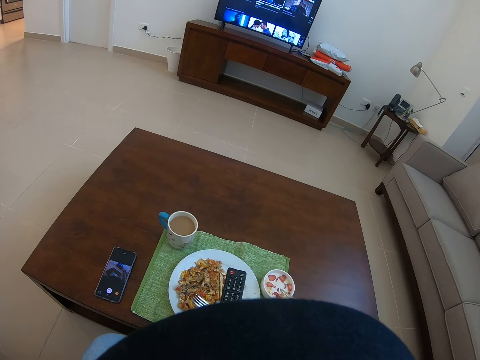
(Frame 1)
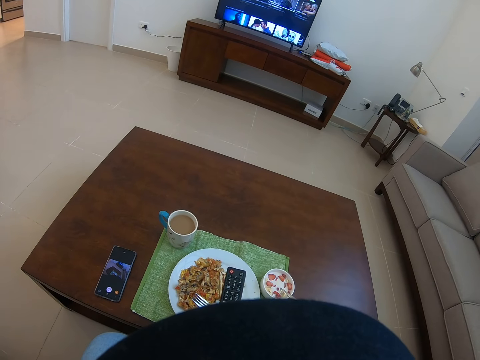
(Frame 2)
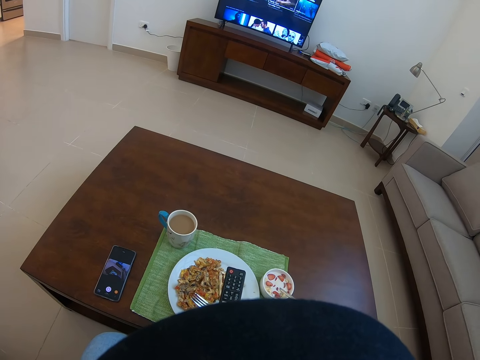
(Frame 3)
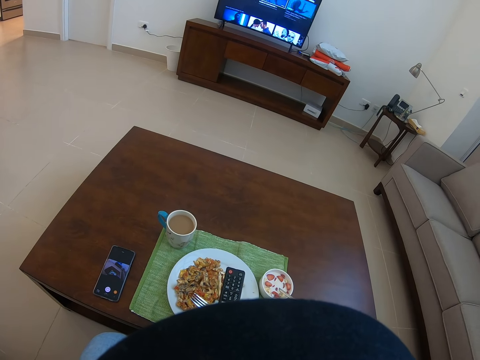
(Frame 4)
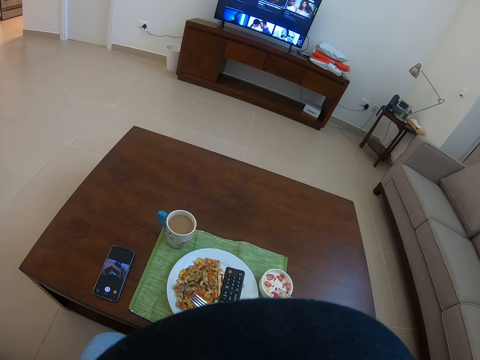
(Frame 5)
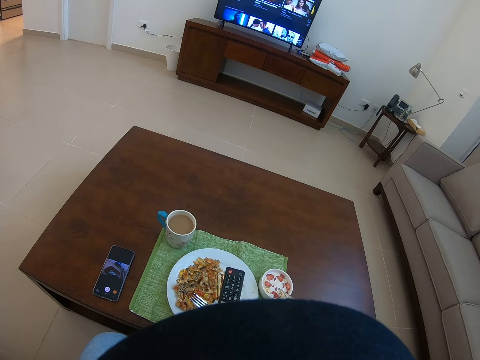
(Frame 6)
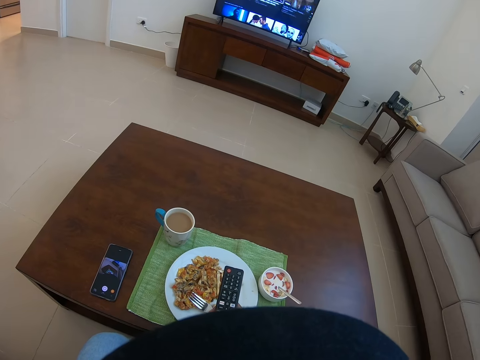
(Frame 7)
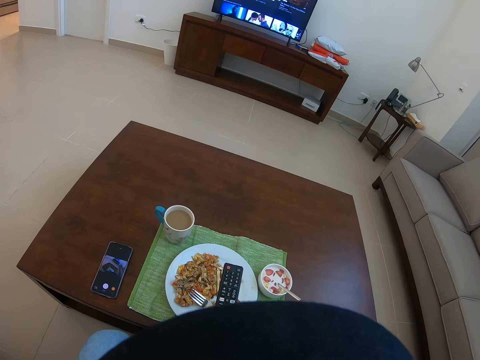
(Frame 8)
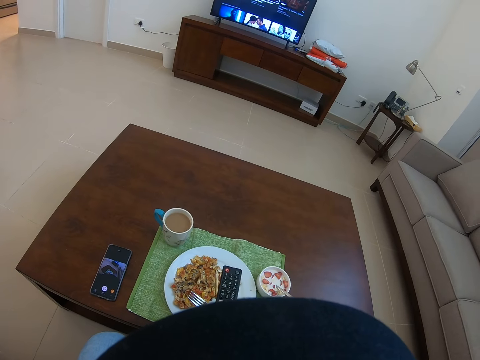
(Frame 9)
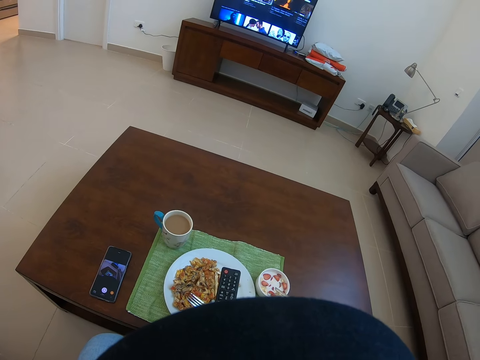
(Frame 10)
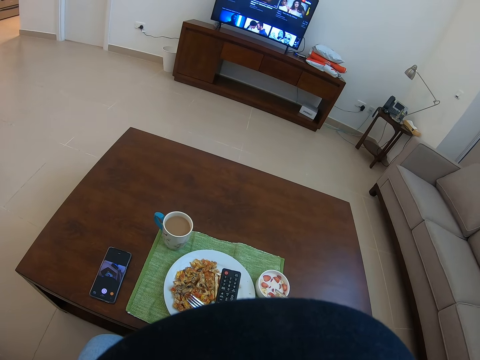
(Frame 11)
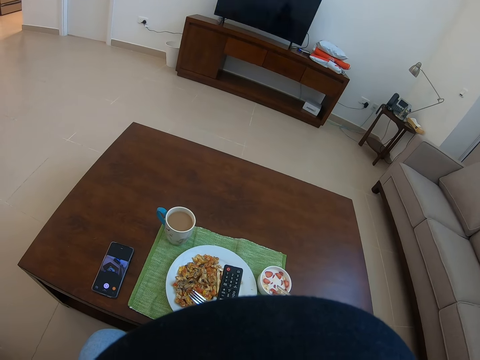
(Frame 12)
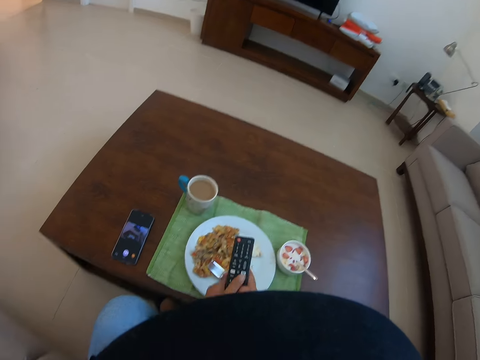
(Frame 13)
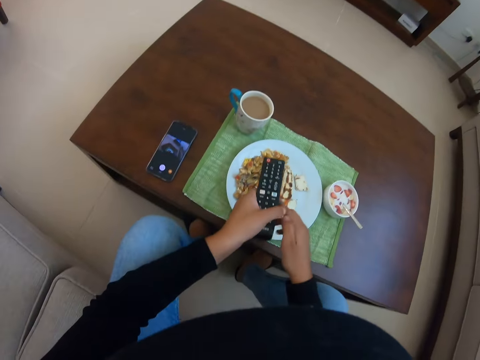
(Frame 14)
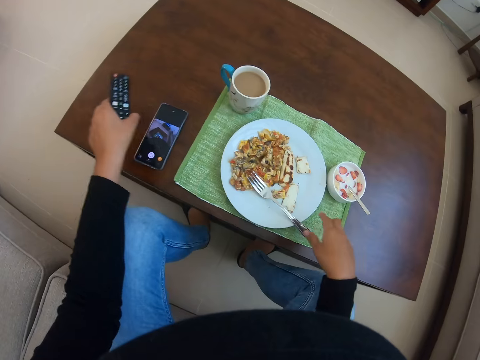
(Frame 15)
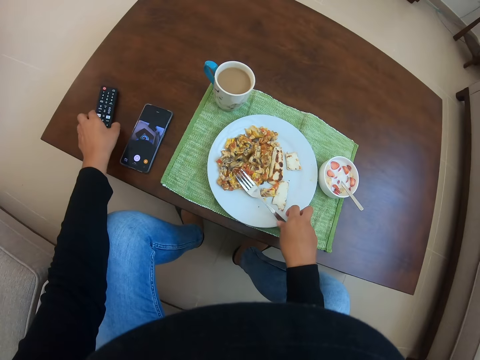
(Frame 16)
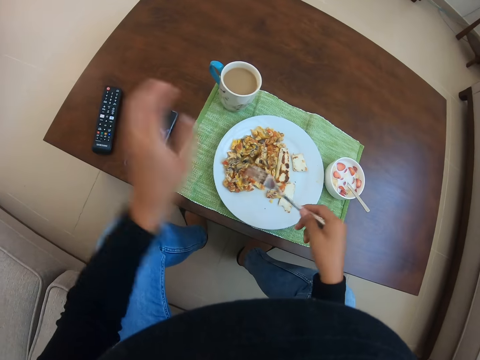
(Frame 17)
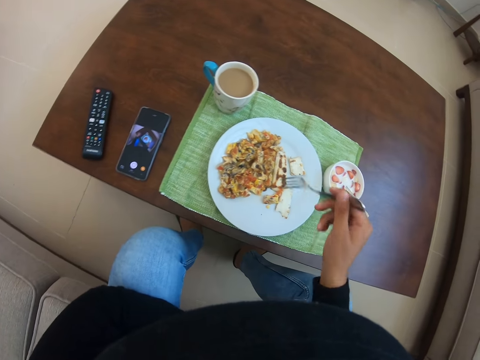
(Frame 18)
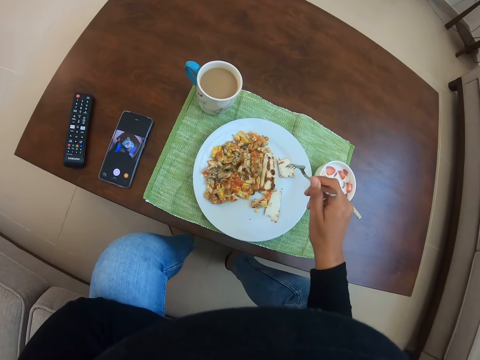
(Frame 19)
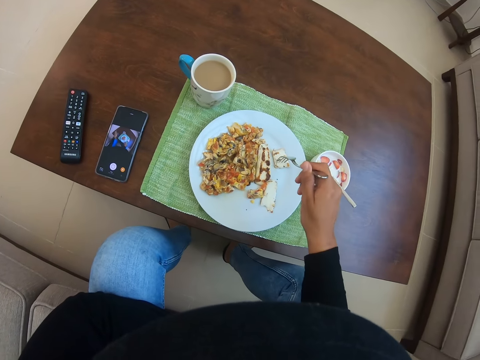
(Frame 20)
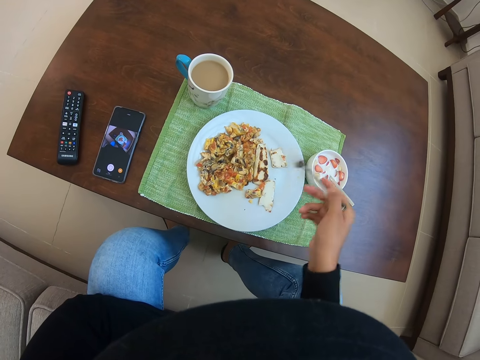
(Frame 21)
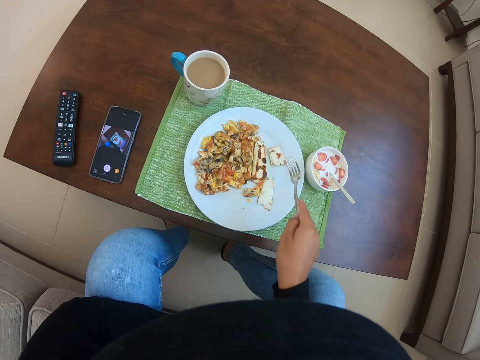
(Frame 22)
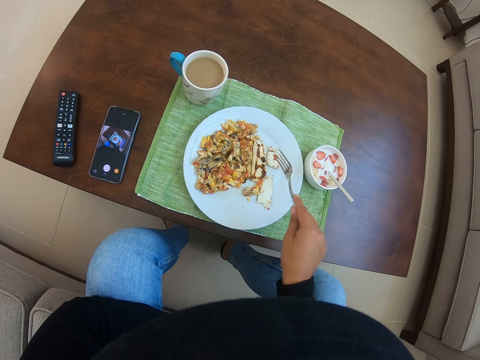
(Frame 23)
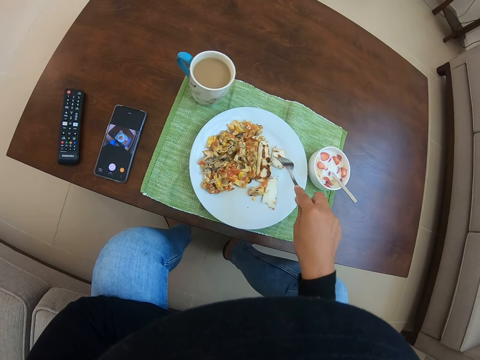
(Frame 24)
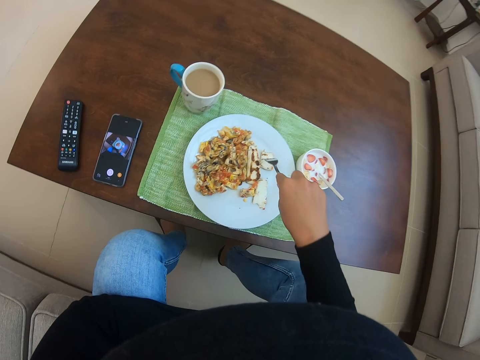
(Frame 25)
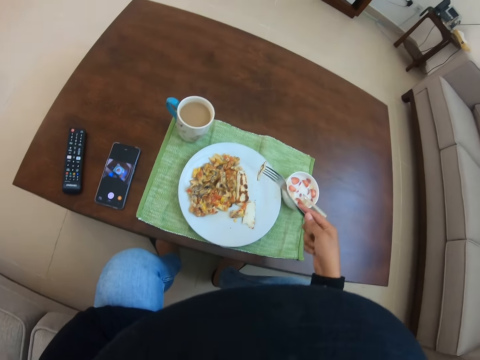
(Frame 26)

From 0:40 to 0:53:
The camera wearer places a remote control on the table. They pick up a fork. They eat food from a plate. They pick something with the fork.

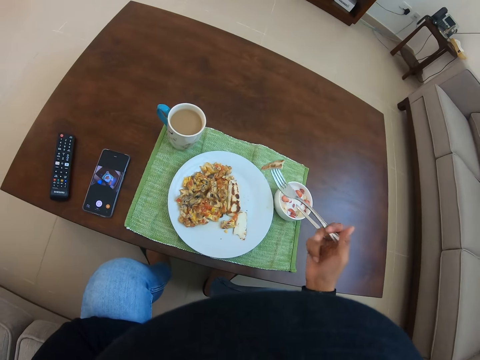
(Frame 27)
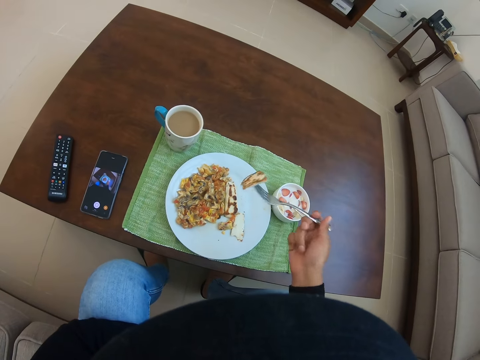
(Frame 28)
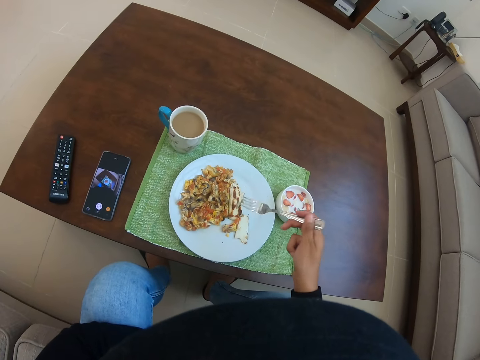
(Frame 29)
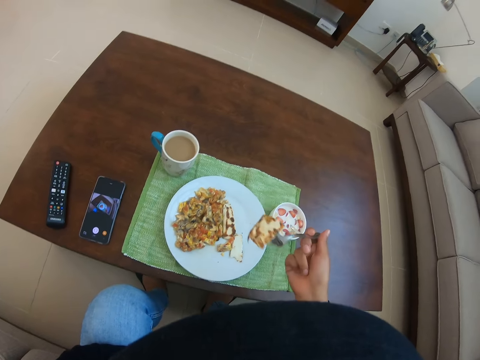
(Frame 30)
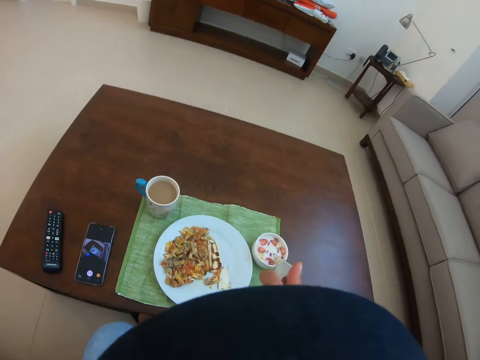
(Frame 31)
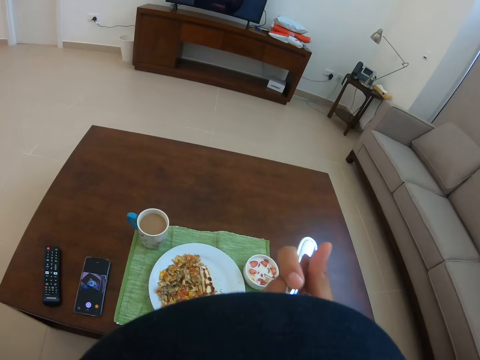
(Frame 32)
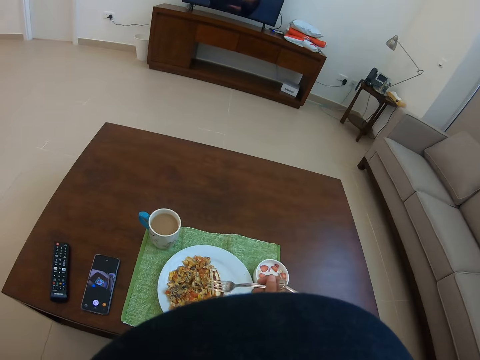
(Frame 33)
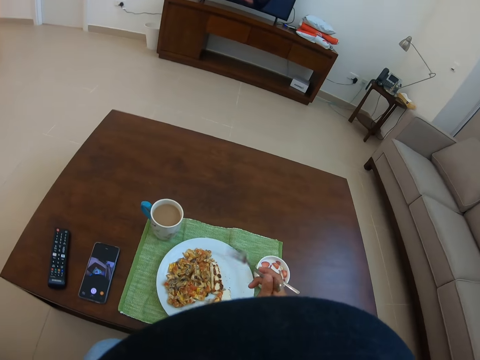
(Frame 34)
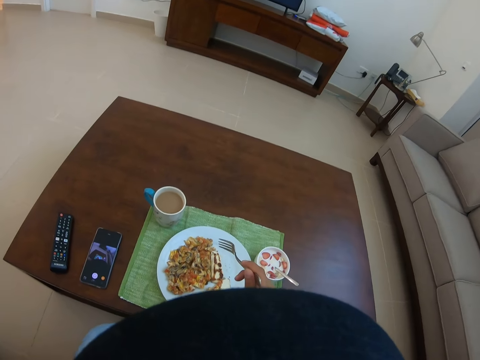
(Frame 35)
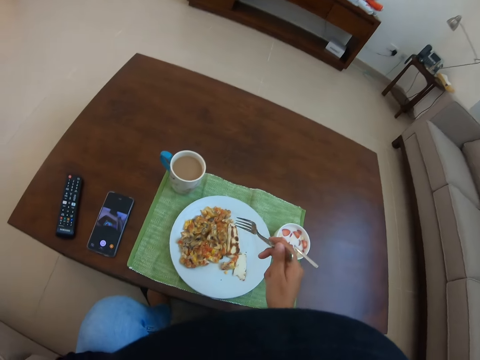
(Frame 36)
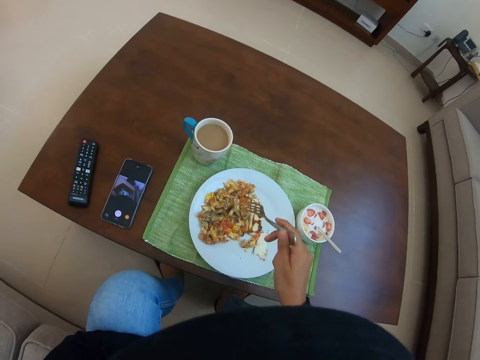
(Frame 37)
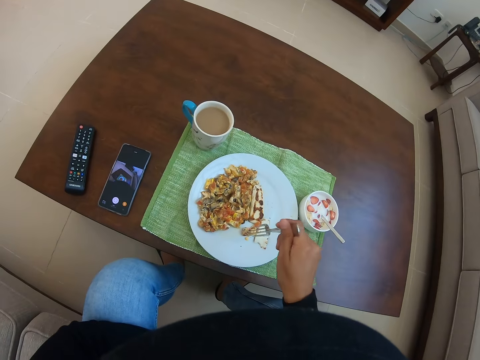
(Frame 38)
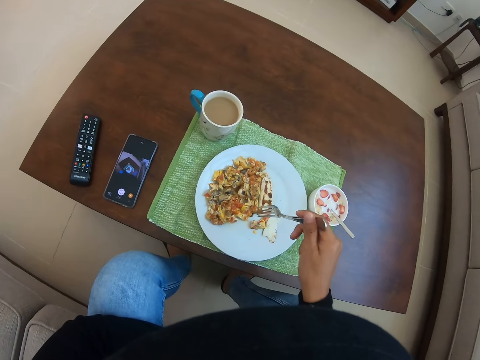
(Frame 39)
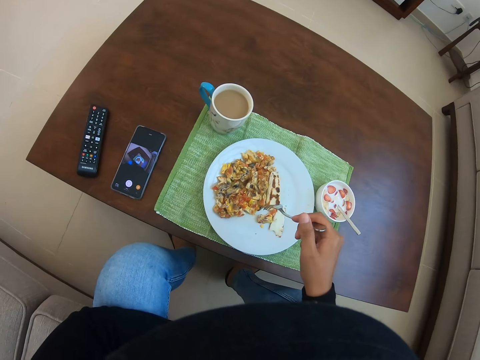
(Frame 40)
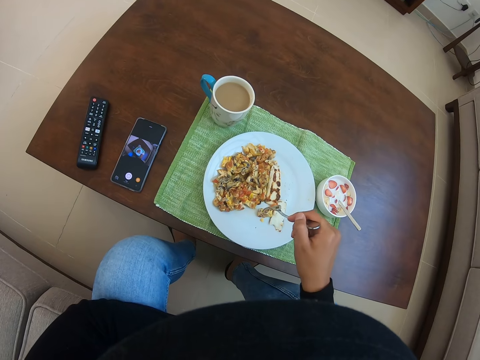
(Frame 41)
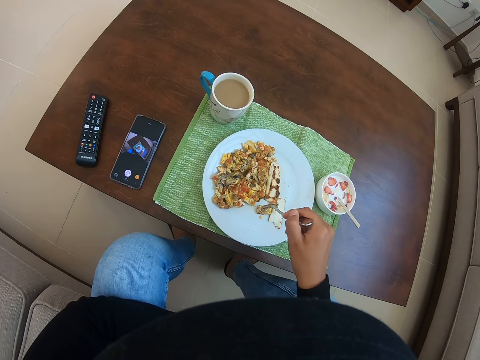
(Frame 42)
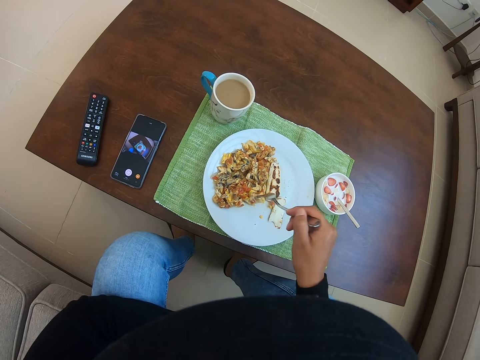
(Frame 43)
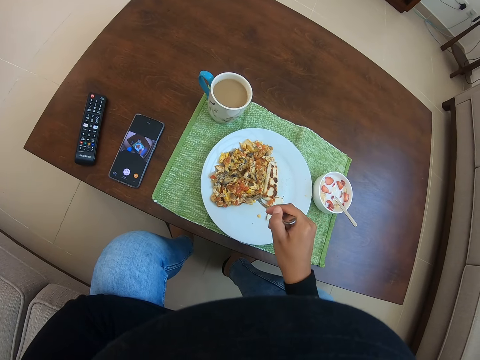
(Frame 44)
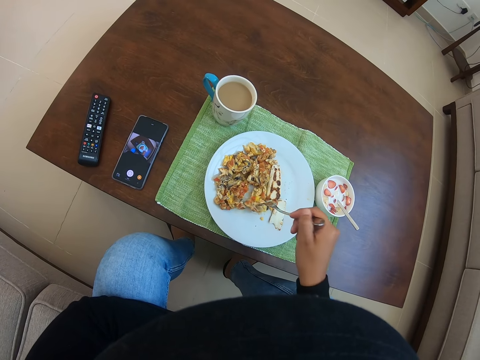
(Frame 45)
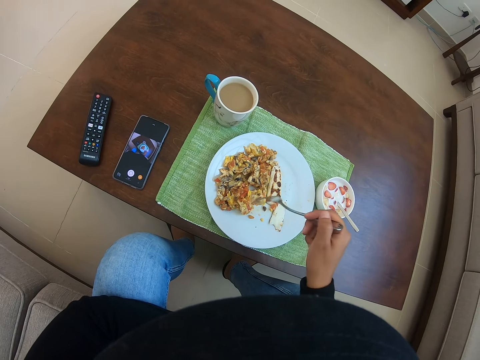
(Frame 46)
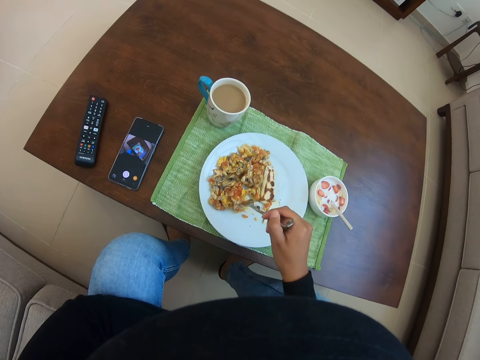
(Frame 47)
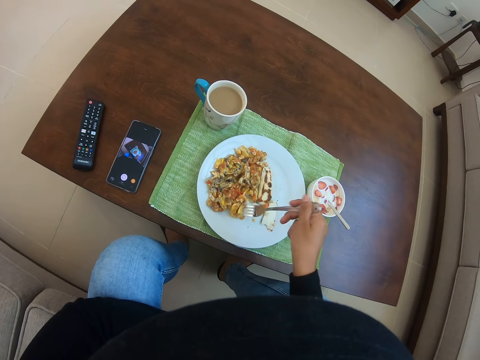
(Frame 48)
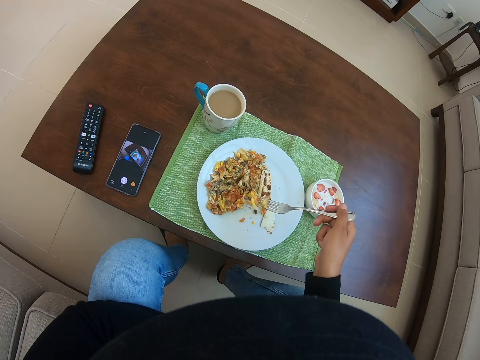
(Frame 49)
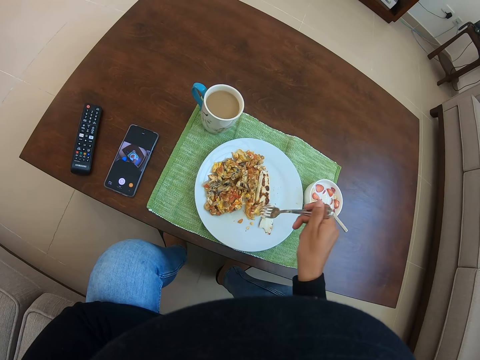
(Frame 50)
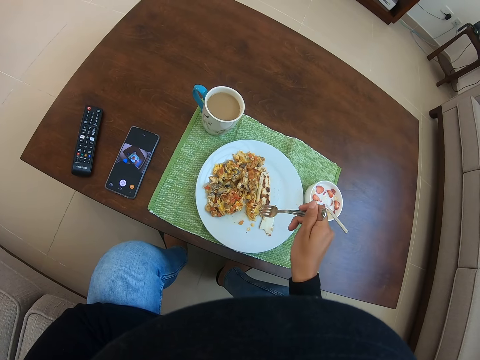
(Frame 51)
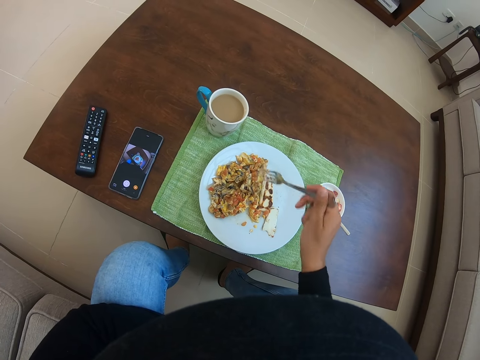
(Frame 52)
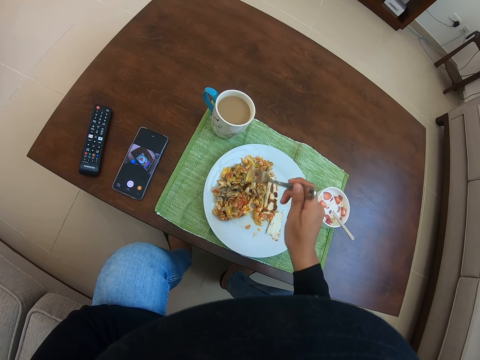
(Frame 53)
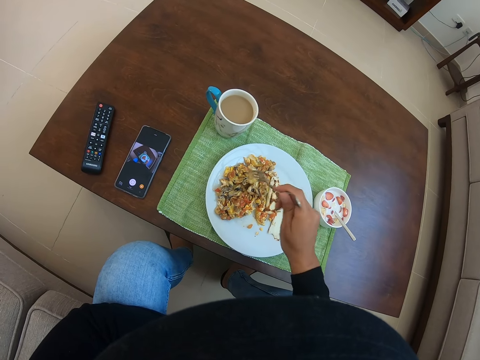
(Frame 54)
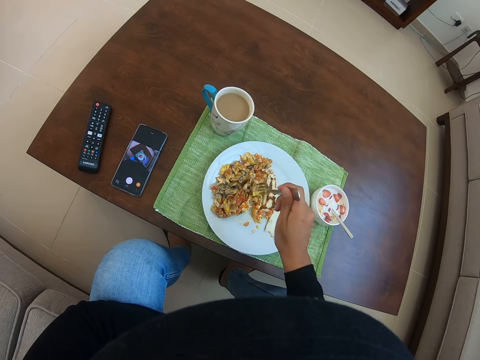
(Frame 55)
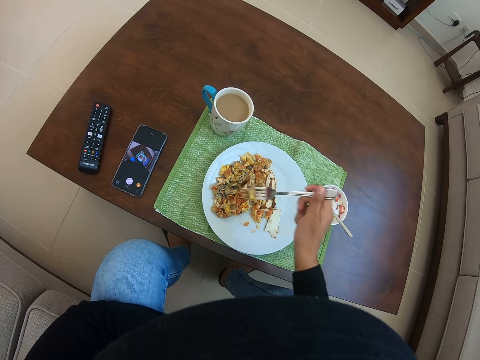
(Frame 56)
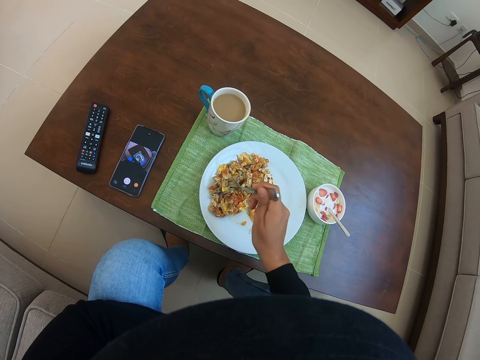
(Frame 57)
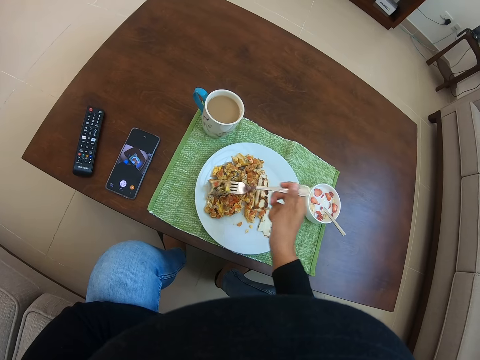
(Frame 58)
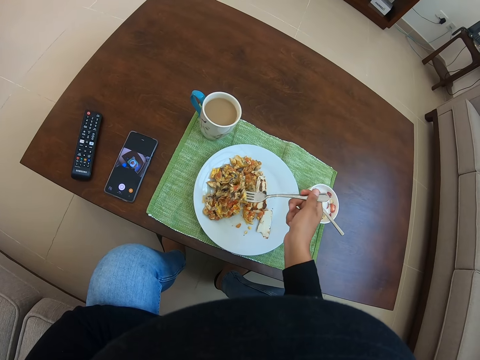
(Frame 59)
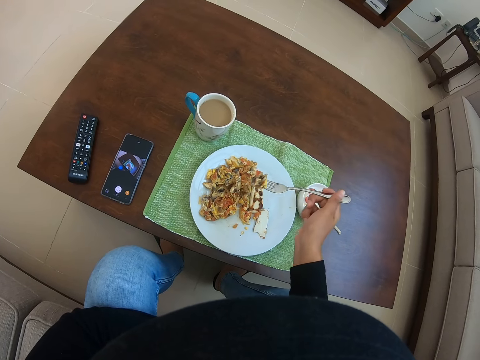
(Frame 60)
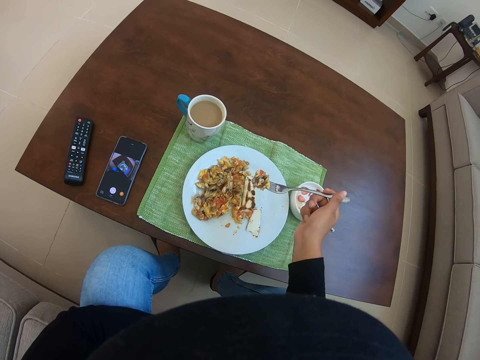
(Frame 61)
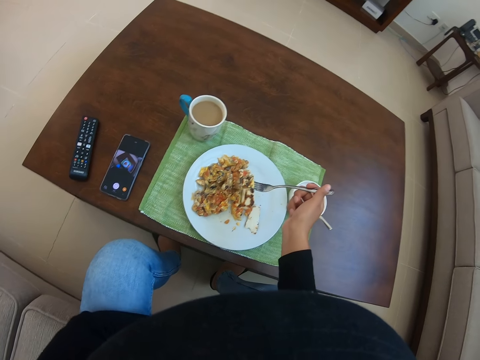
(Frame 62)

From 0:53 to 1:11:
The camera wearer eats something. They pick something with a fork.
